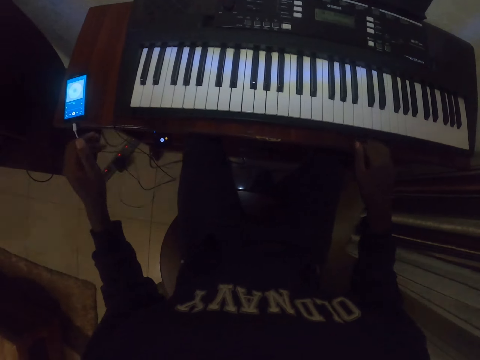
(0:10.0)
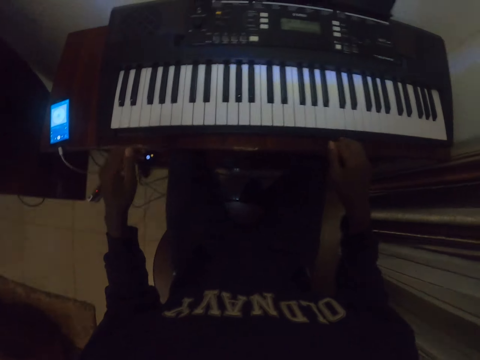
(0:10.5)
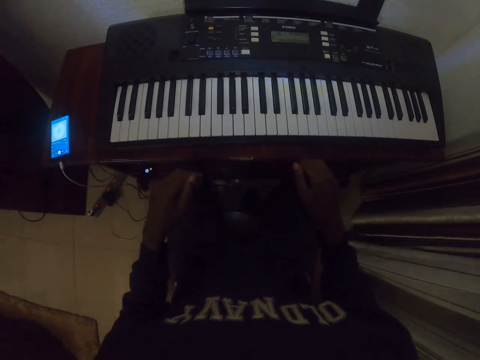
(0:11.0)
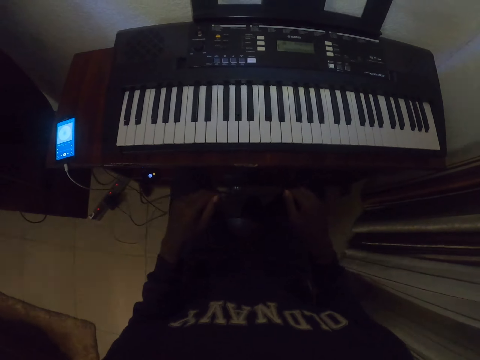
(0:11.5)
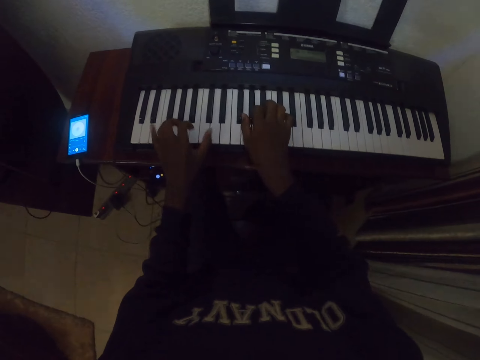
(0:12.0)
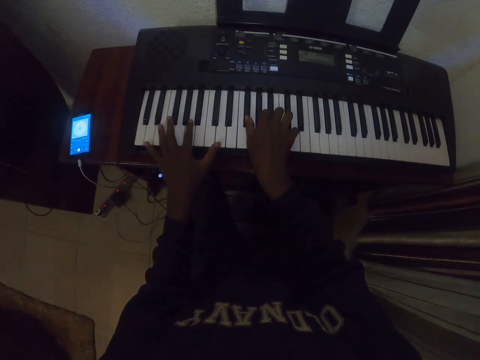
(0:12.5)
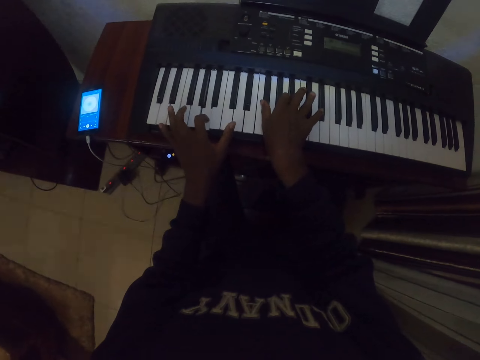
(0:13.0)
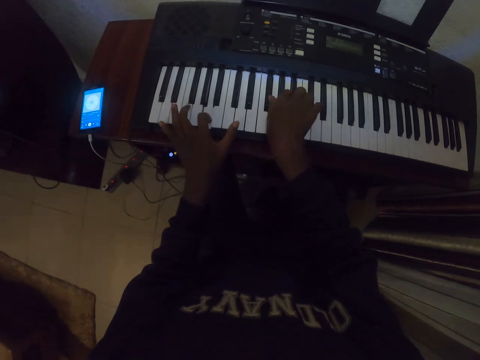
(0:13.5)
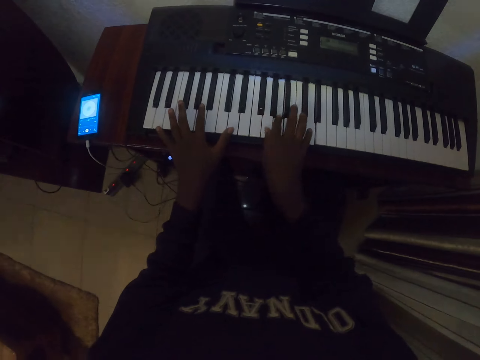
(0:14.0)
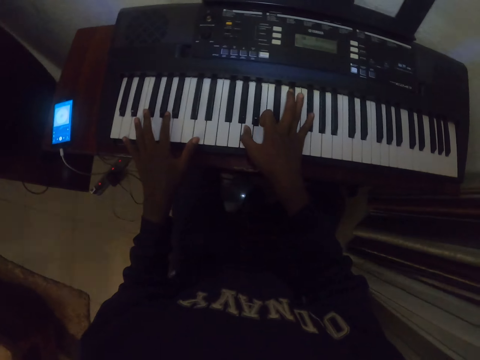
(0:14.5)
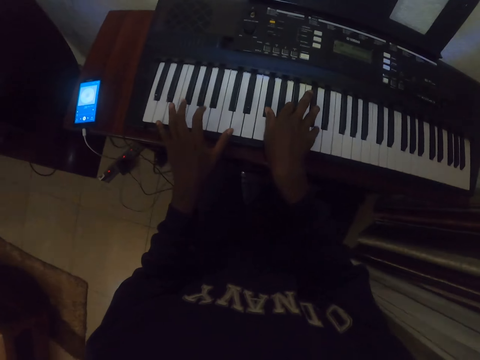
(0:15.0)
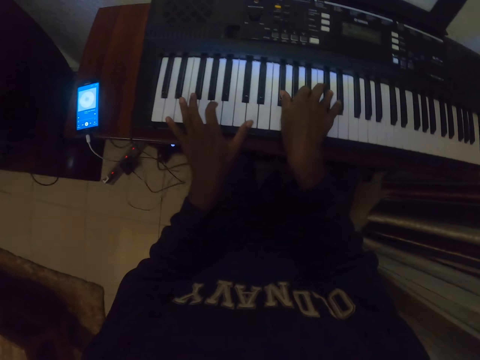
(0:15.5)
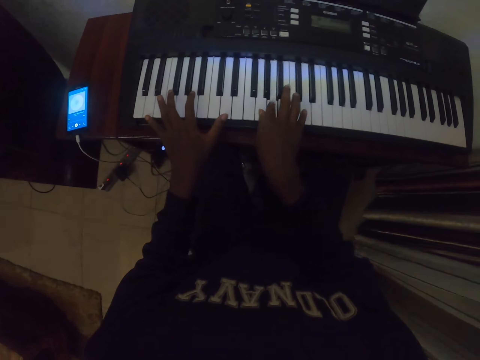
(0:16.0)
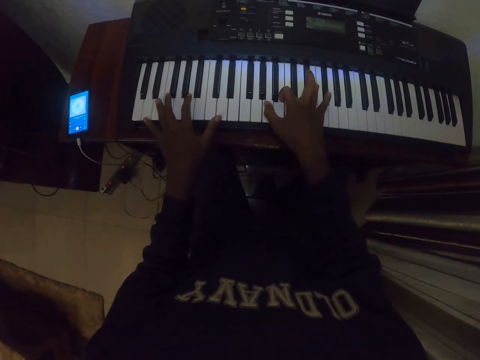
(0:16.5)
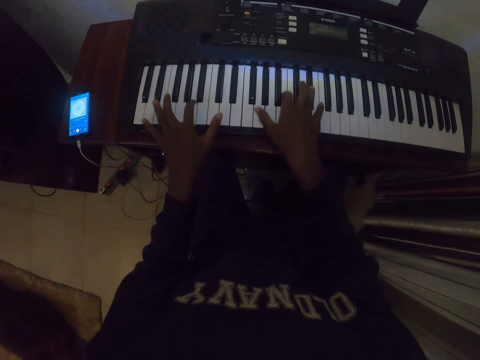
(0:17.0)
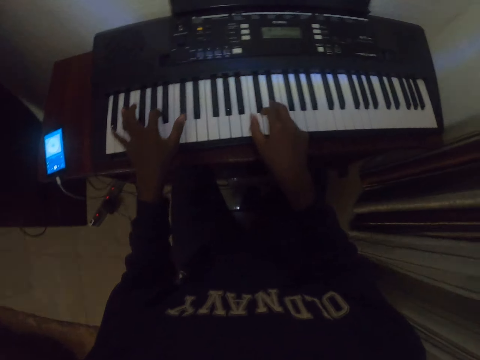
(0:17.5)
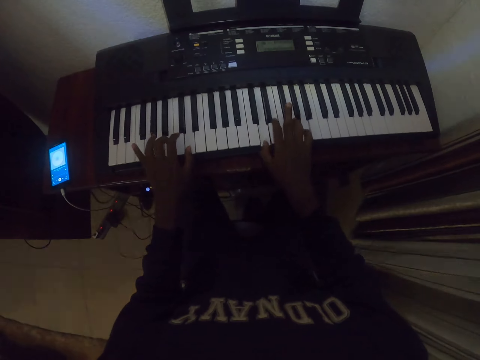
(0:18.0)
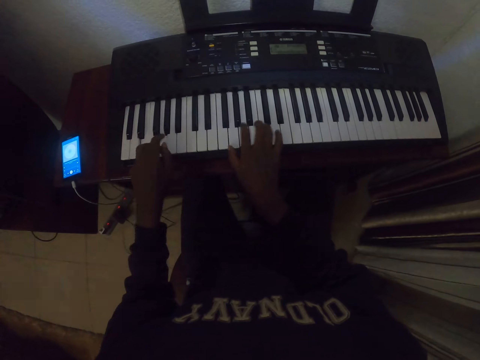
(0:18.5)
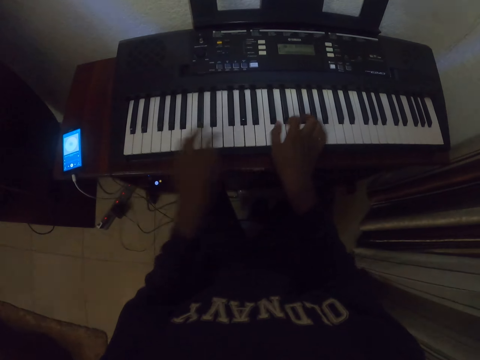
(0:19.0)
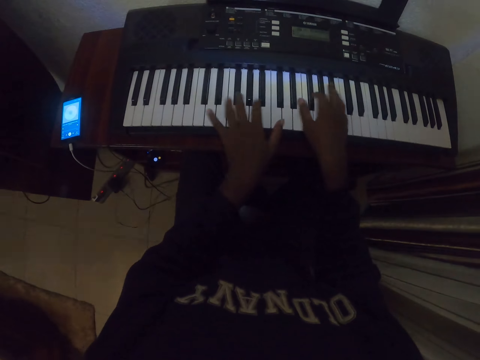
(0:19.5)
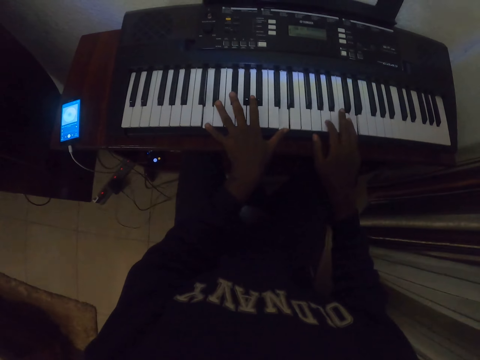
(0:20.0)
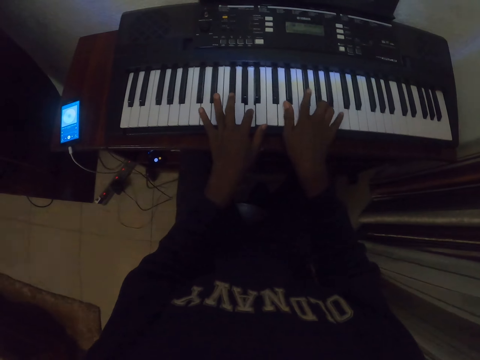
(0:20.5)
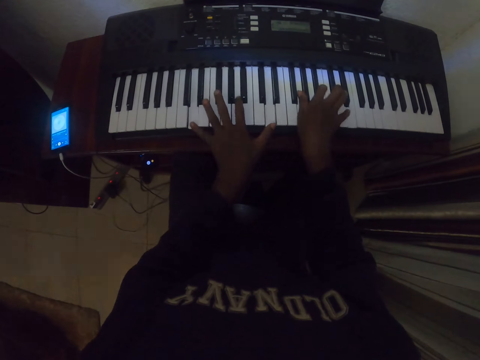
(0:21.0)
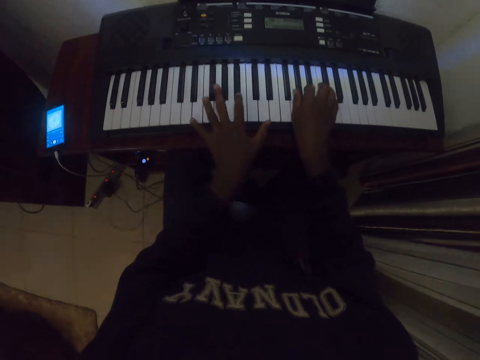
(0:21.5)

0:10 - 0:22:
The camera wearer stops. They play the piano.

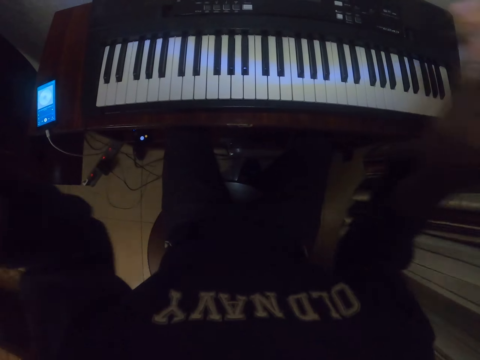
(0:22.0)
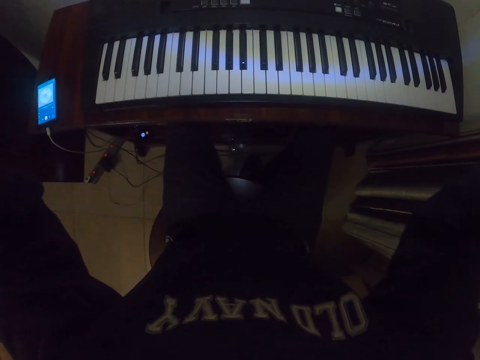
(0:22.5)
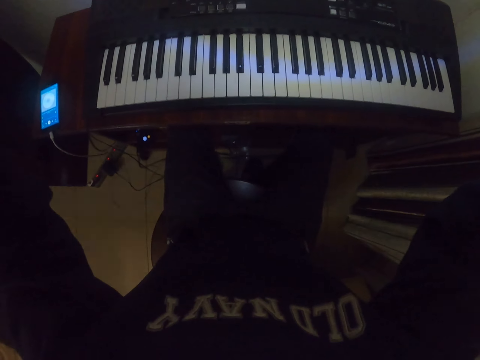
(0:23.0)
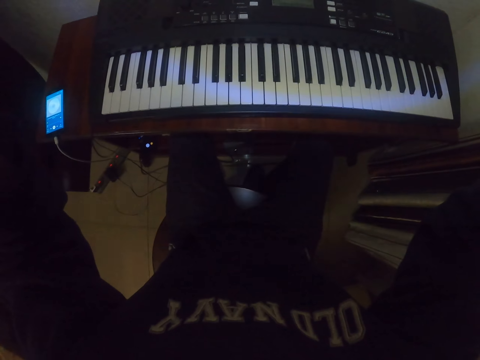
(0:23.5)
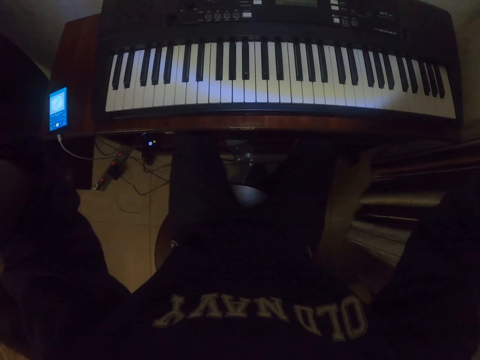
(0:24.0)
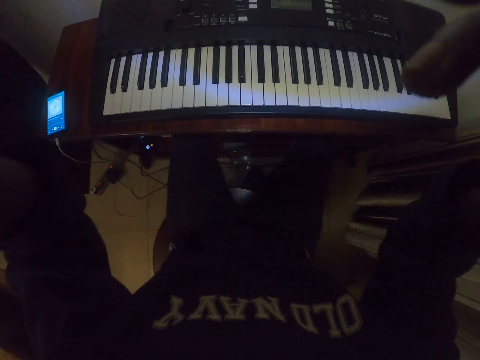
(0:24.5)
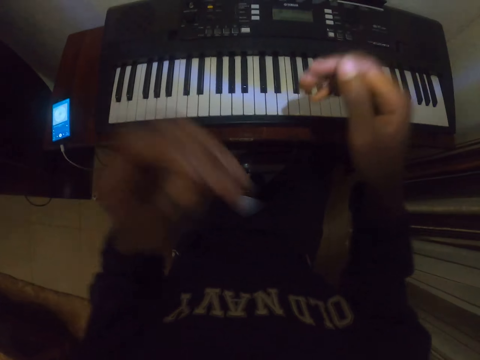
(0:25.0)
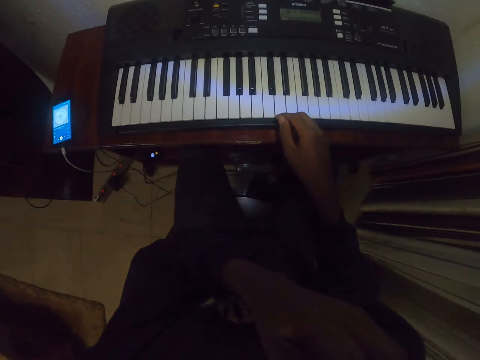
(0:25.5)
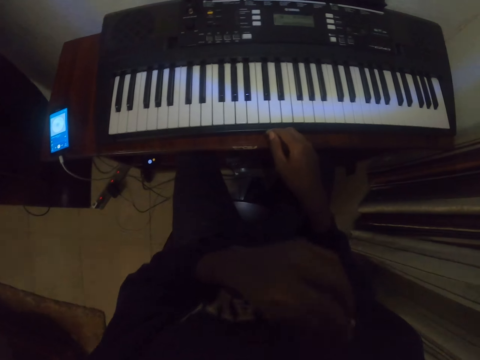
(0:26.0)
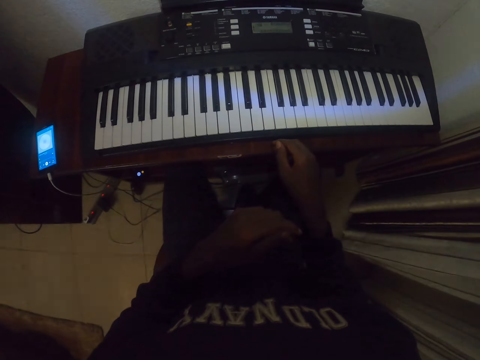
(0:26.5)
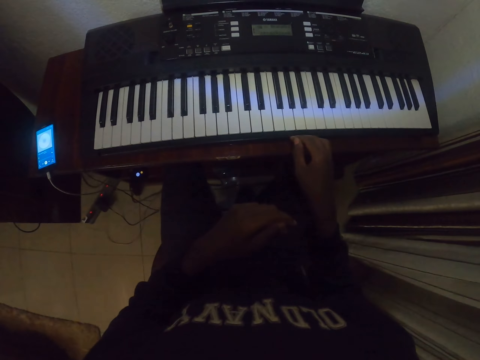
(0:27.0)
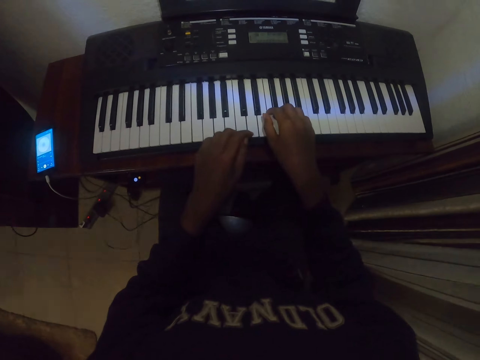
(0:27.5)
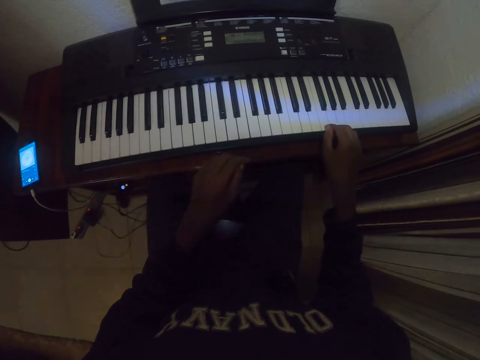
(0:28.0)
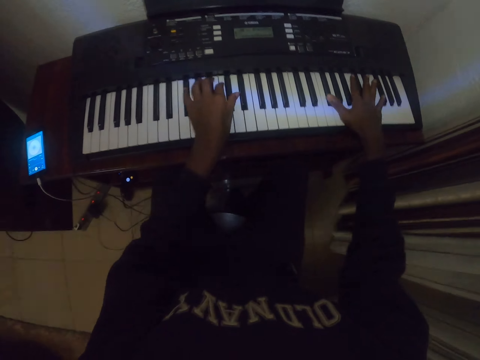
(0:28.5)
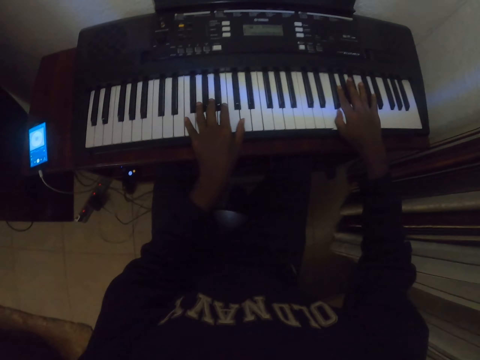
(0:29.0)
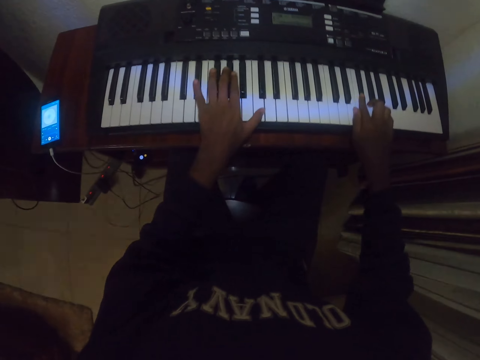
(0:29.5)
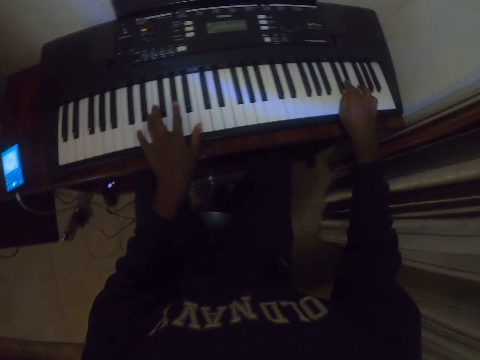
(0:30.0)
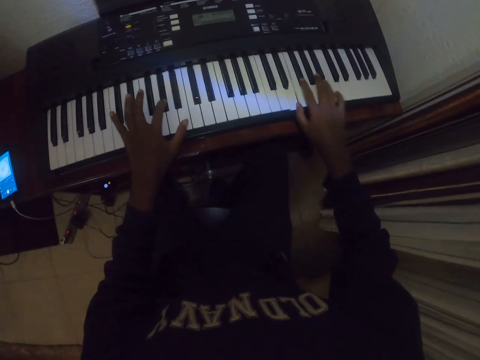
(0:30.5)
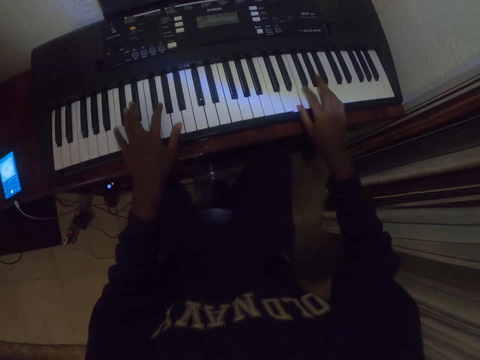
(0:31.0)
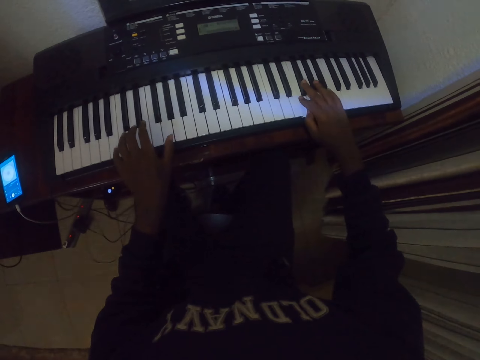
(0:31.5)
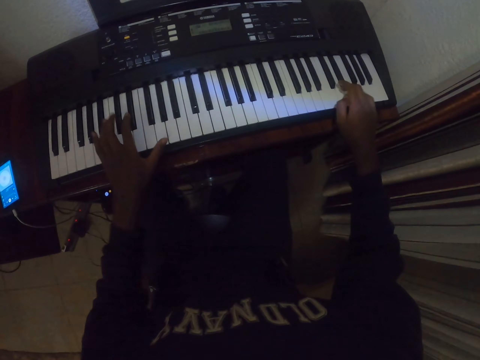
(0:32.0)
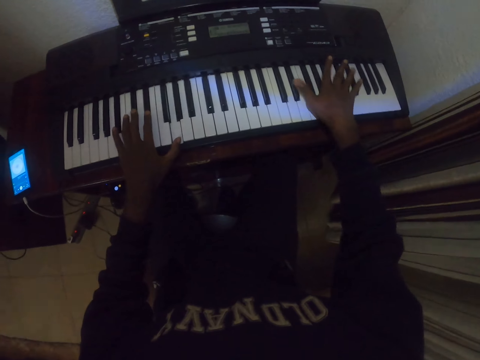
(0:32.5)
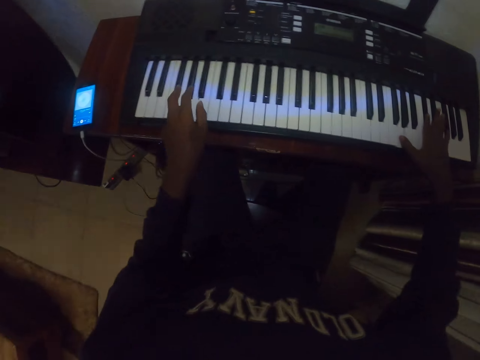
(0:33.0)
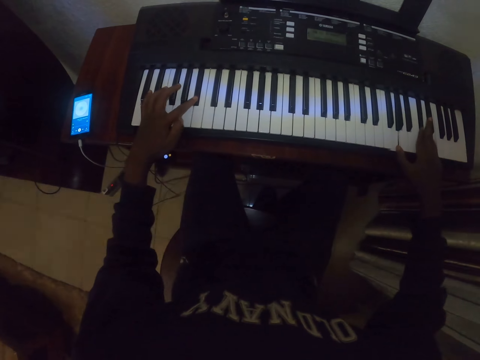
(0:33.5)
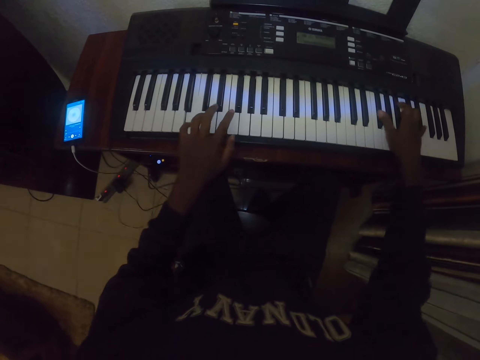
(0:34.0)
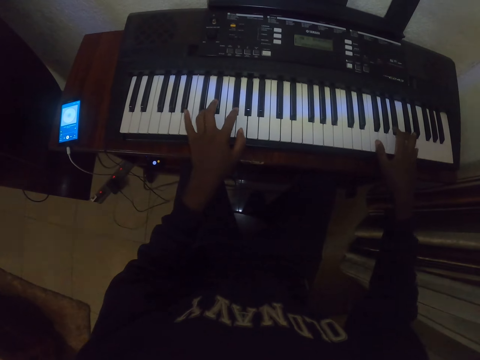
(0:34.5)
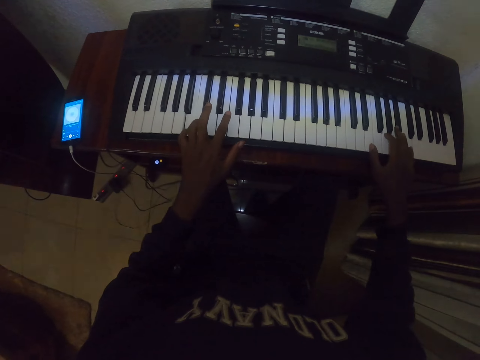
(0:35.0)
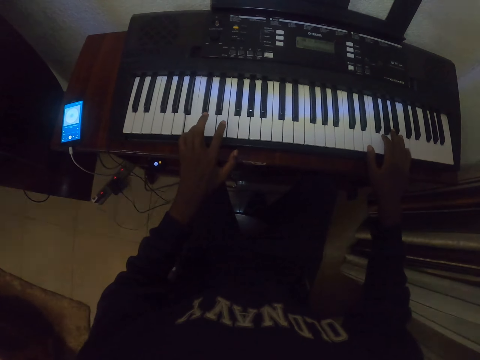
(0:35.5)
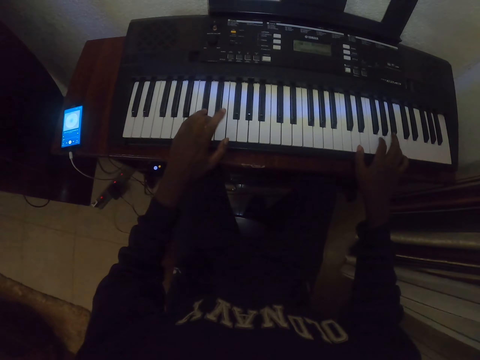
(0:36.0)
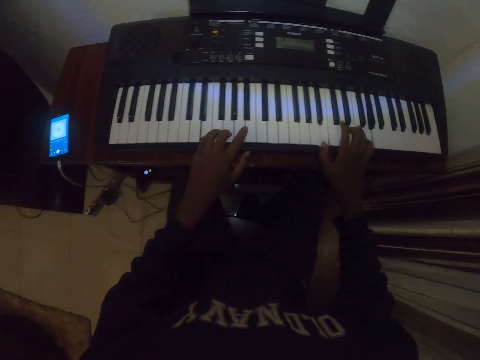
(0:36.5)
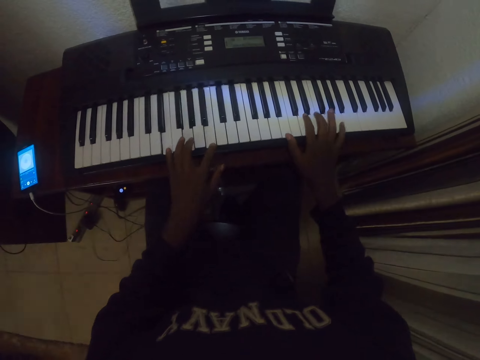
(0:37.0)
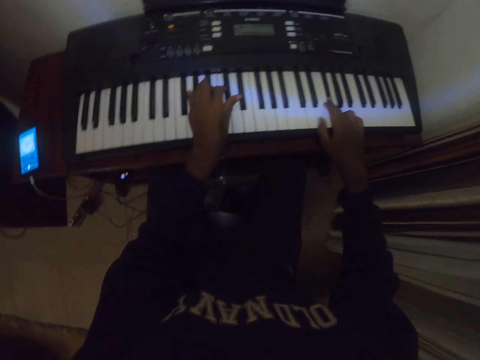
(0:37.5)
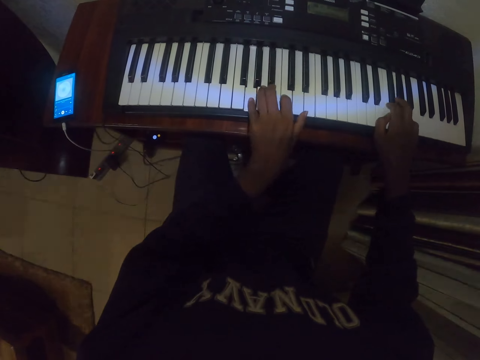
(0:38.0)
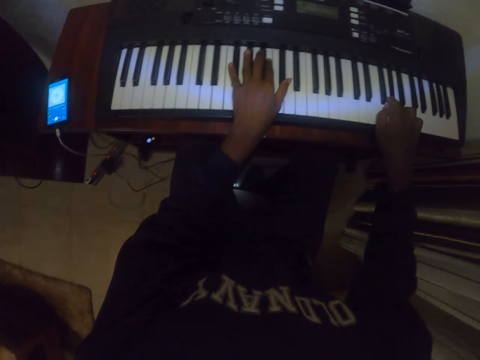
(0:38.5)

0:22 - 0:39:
The camera wearer adjusts the camera and raises hands. They look around and touch the body. They play the piano.
